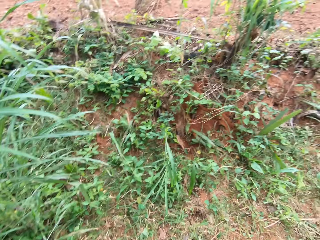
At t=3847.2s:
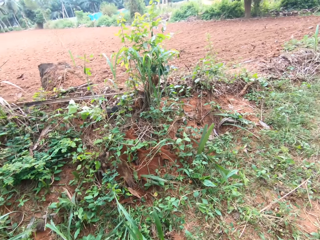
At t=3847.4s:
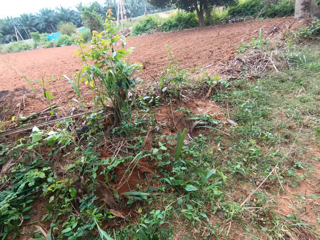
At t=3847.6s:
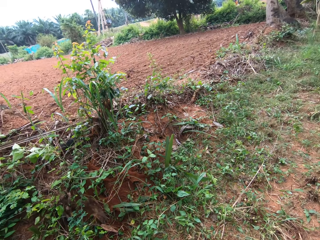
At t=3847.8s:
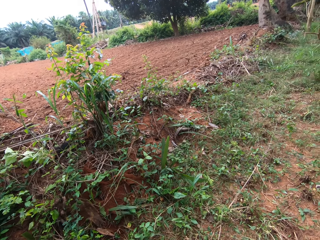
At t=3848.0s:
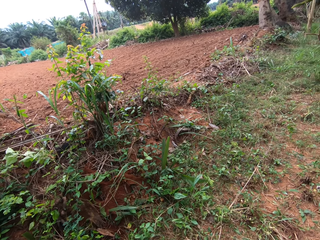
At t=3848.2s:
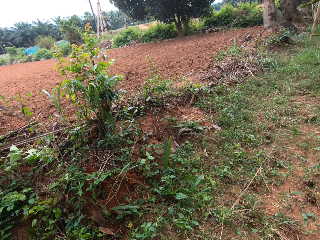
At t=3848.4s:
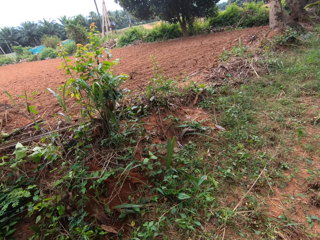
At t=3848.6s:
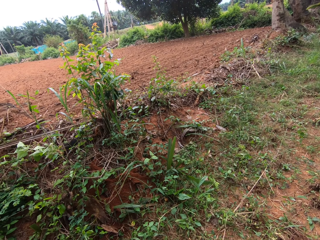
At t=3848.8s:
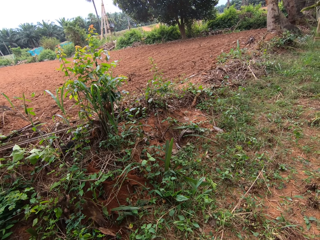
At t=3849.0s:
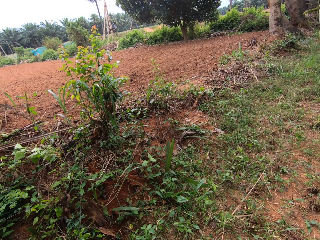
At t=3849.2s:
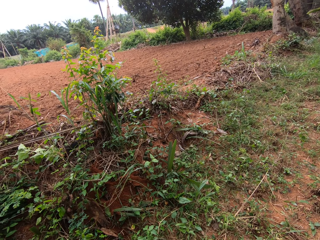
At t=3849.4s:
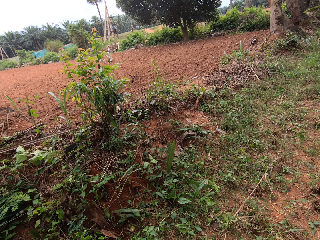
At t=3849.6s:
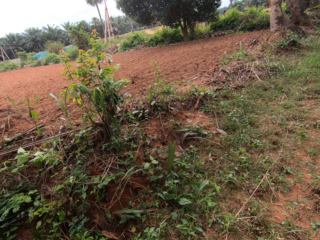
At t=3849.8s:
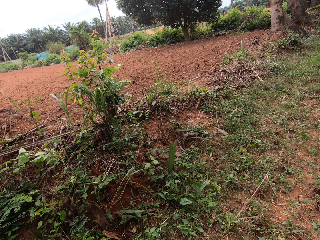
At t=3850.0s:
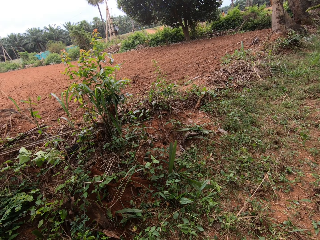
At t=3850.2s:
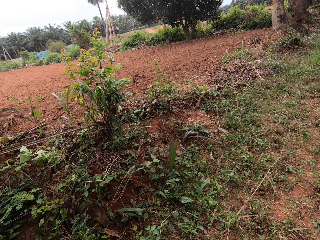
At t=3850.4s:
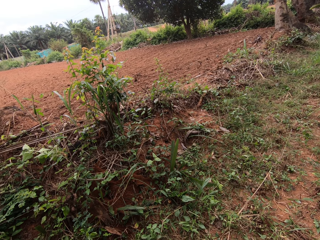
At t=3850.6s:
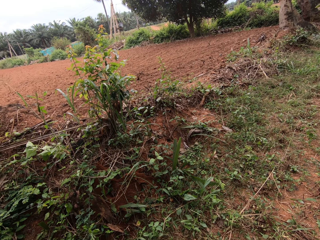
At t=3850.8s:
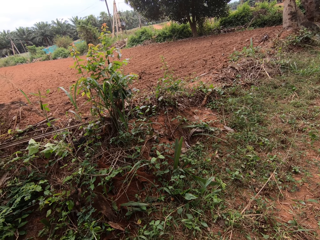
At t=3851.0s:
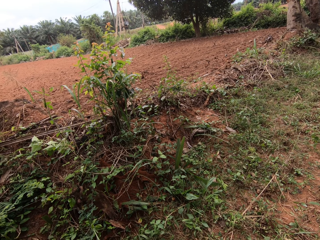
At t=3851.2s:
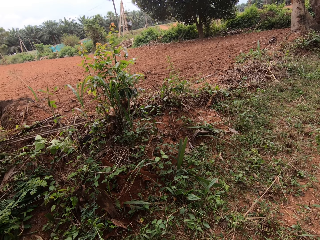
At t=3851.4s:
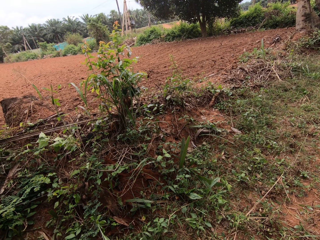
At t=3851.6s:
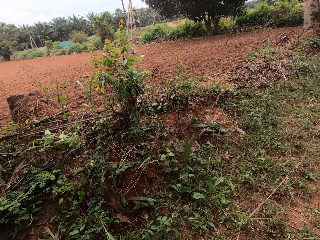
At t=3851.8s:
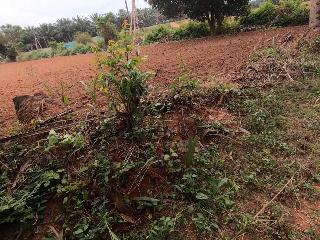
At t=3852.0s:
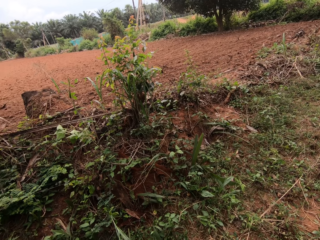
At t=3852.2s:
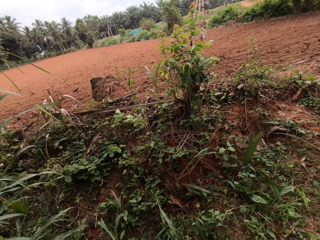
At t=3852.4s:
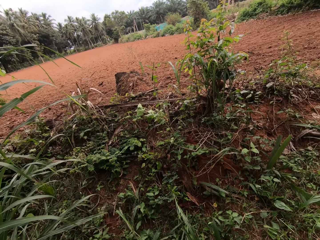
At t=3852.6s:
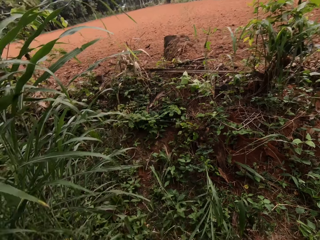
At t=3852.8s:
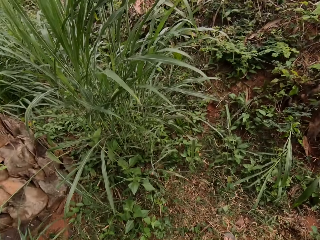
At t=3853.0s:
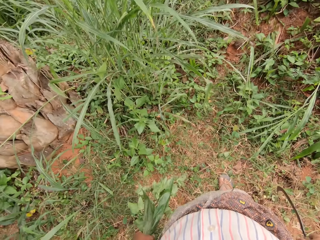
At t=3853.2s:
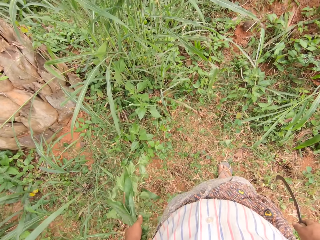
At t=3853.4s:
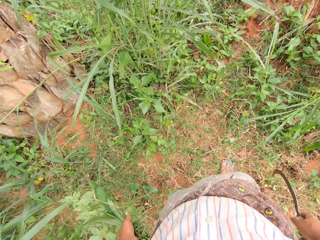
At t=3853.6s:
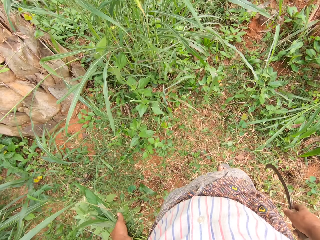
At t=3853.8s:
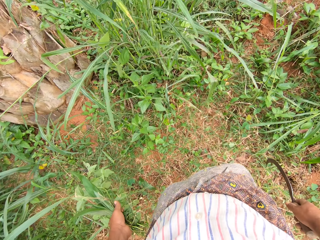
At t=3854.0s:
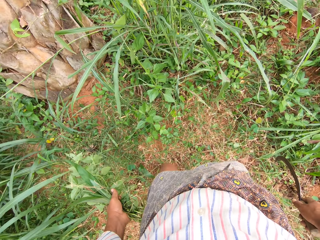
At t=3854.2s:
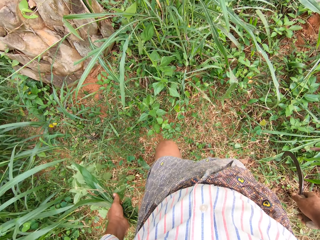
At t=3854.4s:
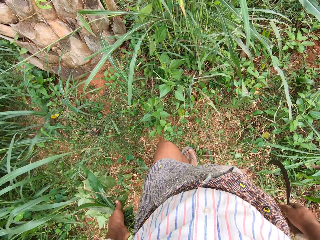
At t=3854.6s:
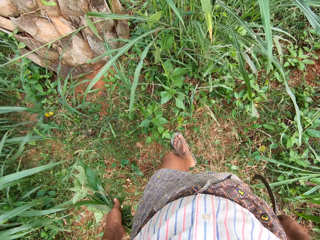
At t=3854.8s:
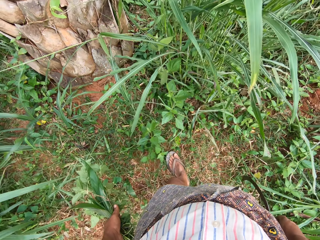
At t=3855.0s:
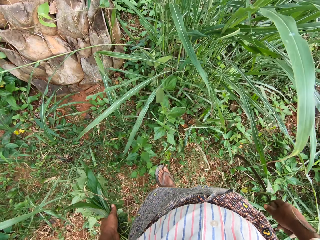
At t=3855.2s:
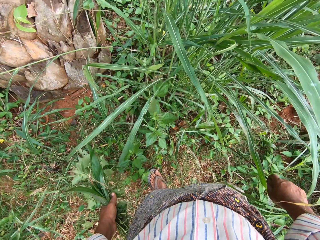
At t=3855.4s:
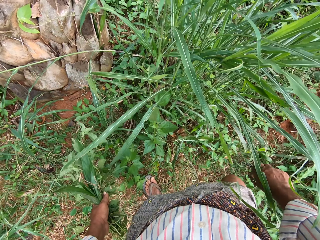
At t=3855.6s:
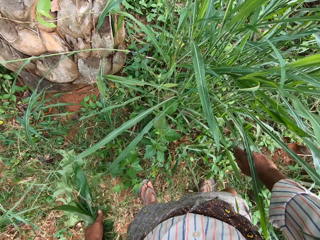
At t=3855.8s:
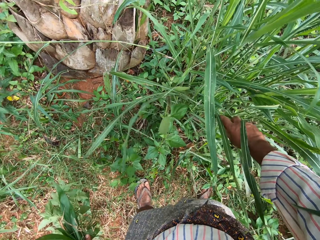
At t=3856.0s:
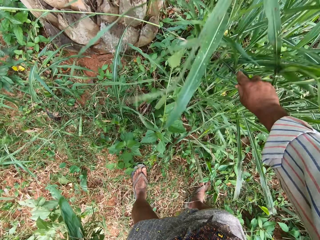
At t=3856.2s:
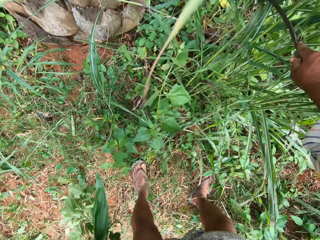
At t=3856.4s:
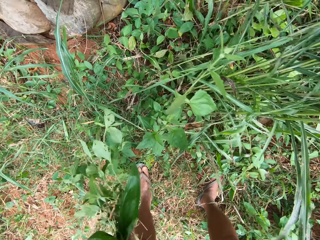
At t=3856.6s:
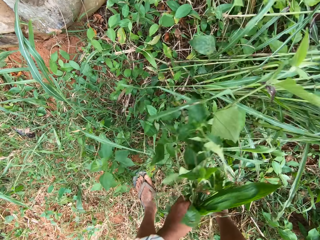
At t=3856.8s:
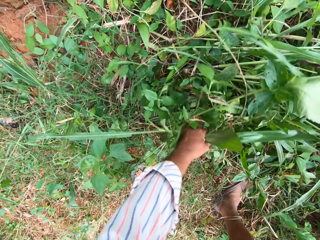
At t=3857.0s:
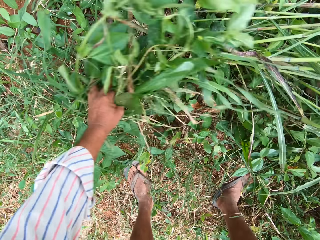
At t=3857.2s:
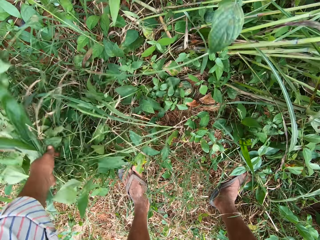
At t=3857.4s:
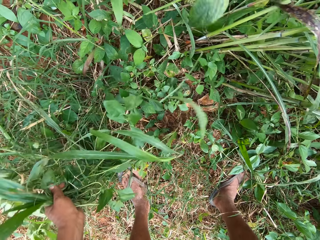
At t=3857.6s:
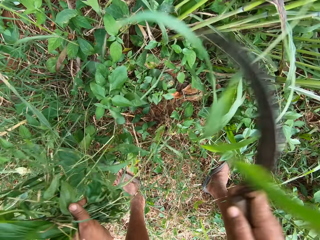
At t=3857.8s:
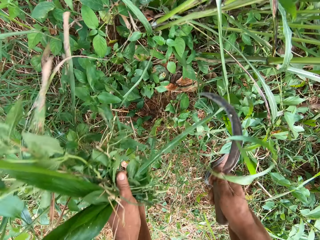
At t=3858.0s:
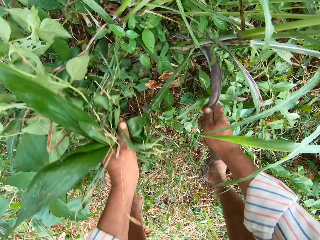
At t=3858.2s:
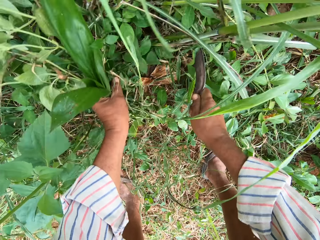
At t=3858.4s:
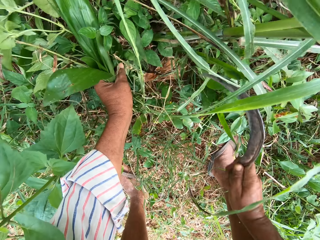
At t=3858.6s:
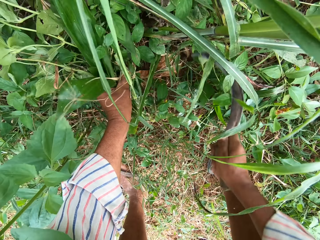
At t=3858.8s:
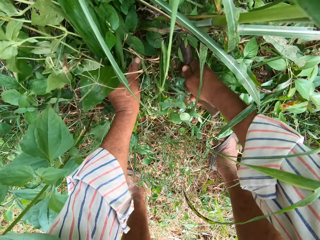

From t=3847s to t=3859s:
The camera wearer moves aside the napier grass with his hands.

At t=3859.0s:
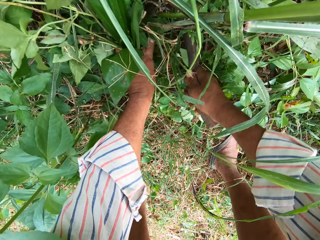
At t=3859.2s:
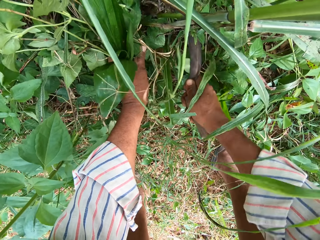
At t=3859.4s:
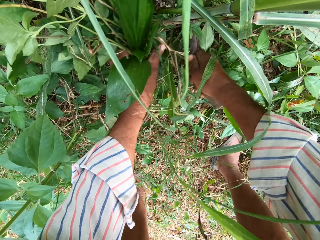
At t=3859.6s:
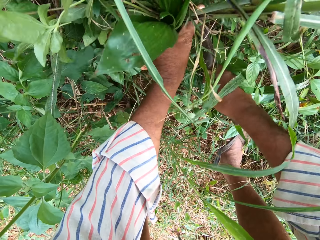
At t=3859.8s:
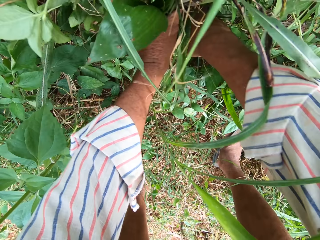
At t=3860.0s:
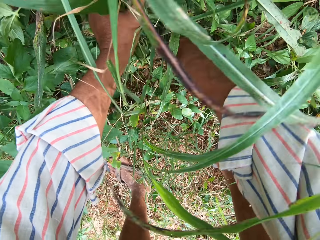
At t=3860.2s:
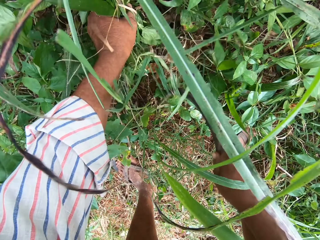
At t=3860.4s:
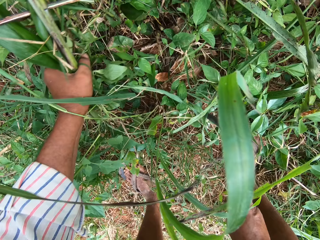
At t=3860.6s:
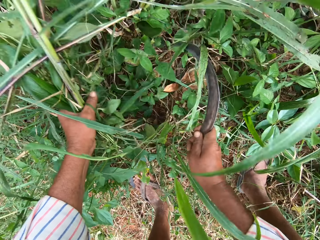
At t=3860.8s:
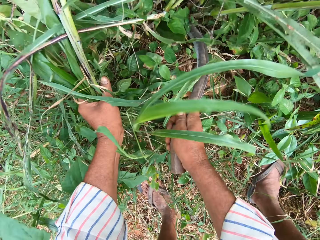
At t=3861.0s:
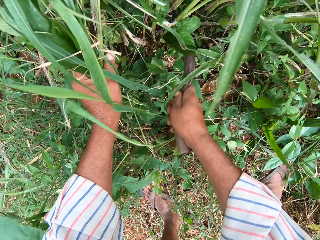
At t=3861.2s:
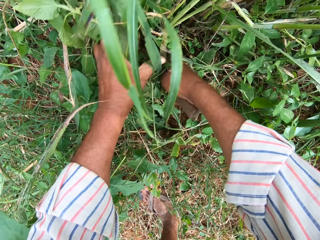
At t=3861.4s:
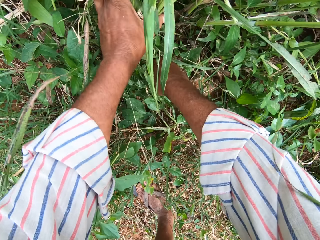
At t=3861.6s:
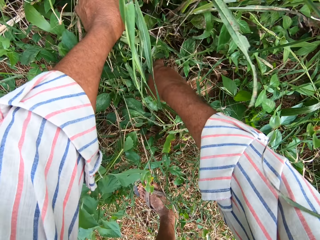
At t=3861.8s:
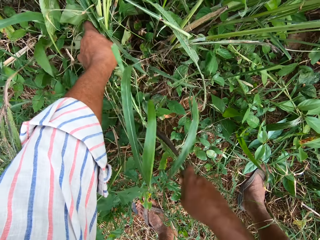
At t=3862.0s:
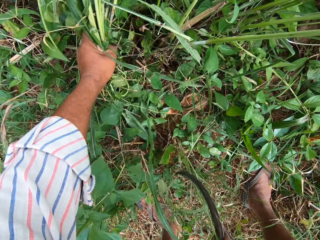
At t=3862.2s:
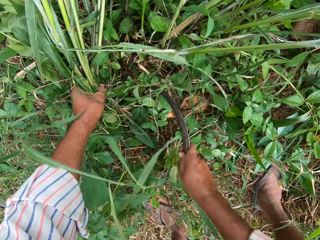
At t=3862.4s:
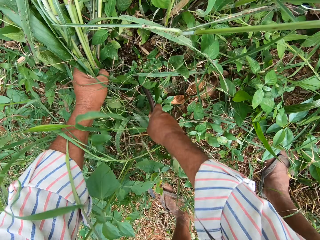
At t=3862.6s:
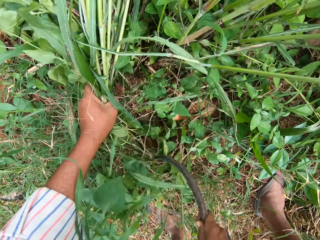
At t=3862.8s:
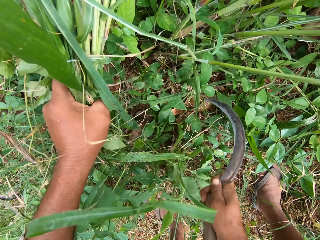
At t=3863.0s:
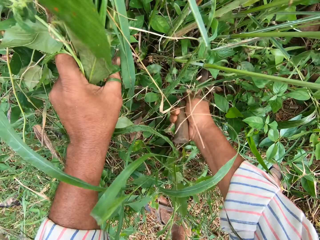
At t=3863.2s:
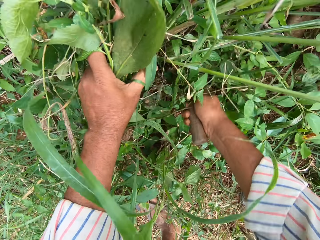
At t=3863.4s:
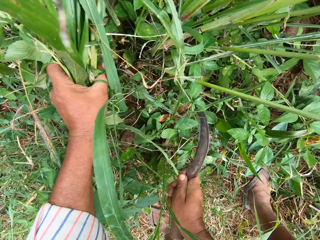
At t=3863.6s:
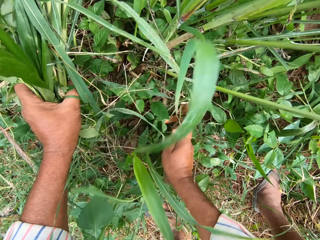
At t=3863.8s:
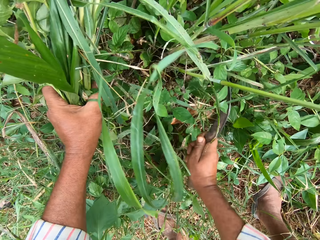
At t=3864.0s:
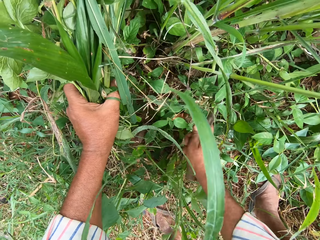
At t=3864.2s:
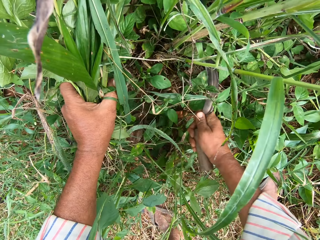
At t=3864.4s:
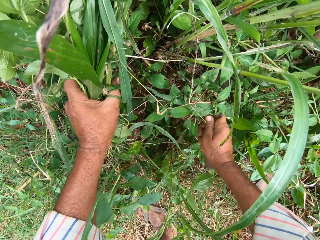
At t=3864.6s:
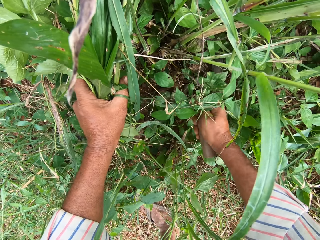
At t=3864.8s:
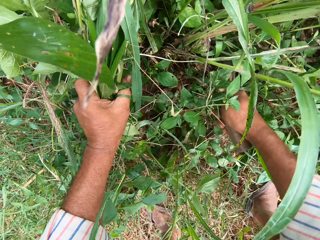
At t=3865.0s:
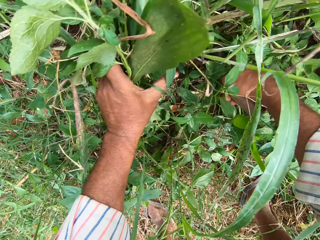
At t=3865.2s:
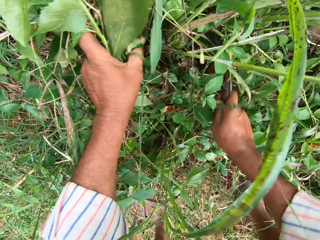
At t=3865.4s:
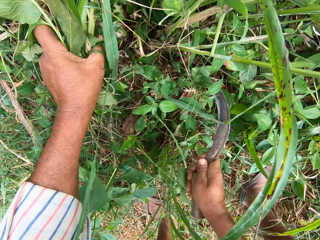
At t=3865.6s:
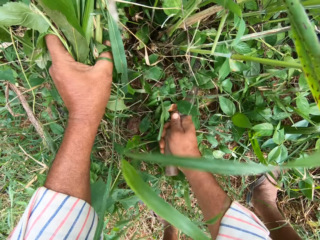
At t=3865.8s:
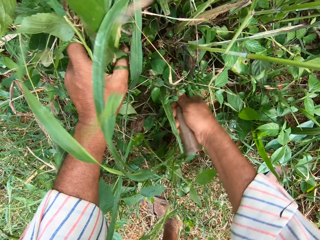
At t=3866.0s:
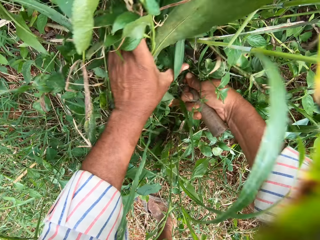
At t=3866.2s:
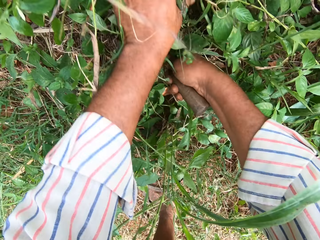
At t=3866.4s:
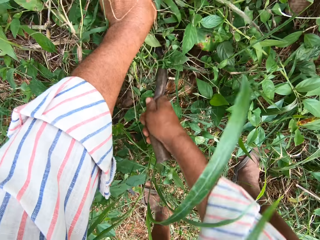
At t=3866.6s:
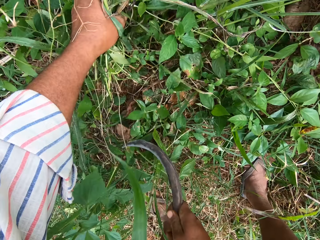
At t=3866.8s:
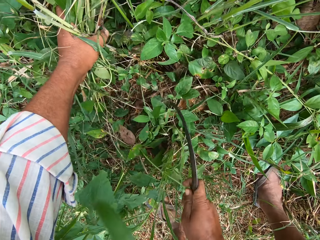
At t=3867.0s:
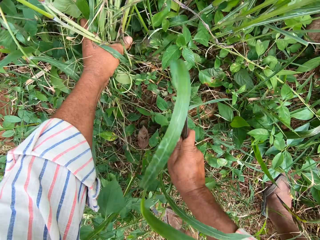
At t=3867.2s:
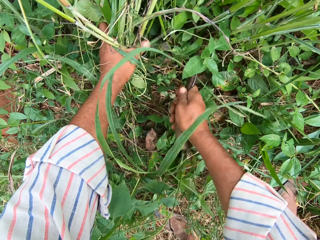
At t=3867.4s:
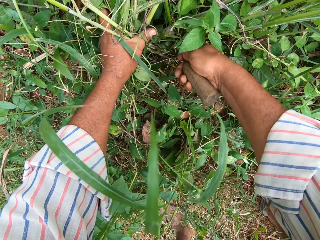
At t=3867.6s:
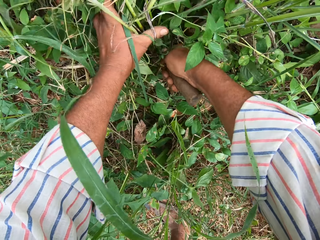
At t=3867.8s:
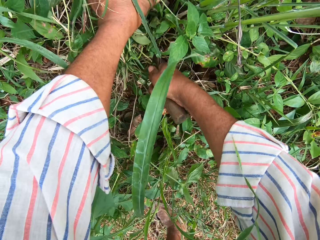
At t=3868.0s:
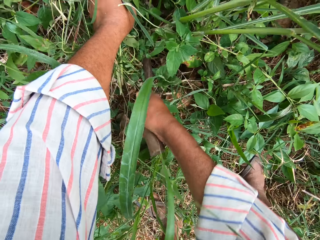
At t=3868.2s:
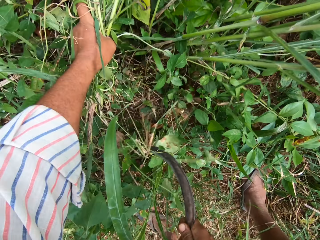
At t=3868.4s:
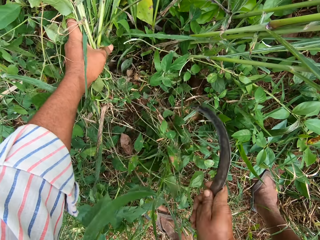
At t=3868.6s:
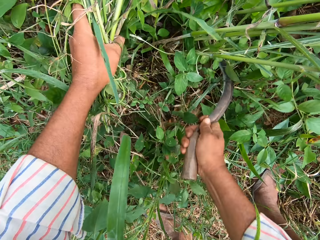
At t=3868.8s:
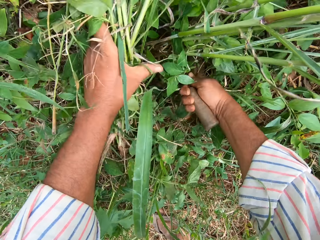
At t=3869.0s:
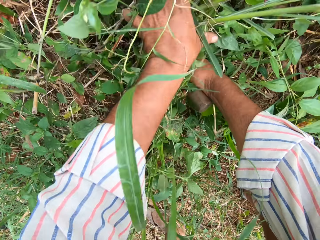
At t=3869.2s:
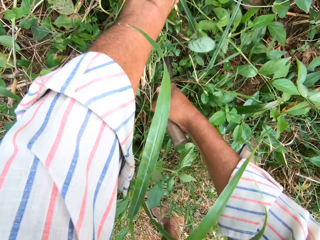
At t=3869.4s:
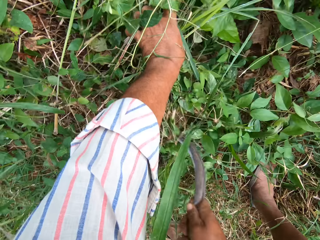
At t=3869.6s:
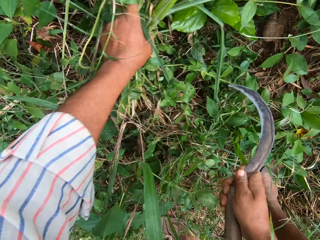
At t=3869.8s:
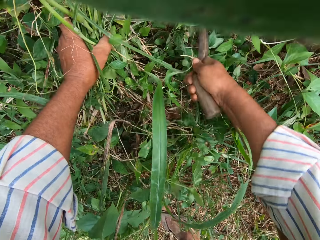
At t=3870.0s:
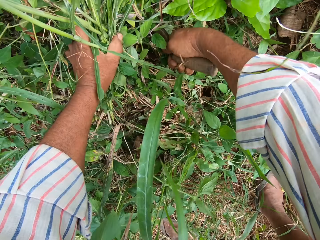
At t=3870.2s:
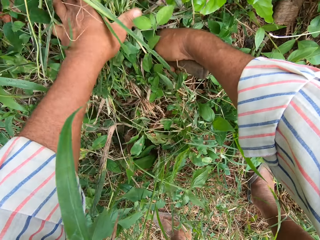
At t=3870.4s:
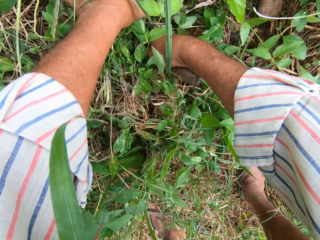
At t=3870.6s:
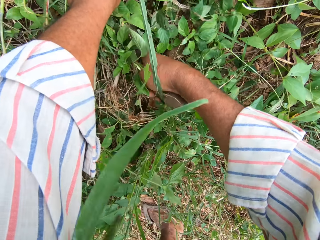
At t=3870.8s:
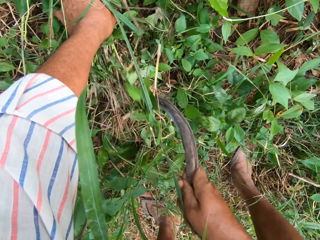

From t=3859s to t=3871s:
The camera wearer cuts the napier grass into his hand on the farm with the hand sickle.
